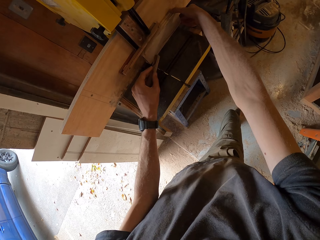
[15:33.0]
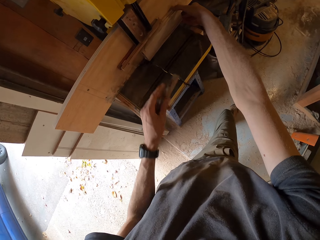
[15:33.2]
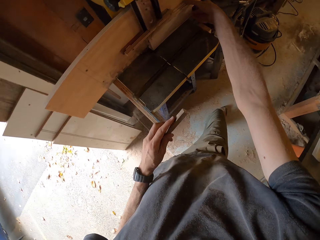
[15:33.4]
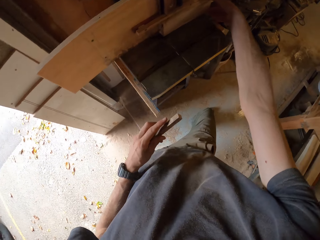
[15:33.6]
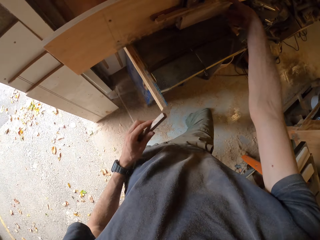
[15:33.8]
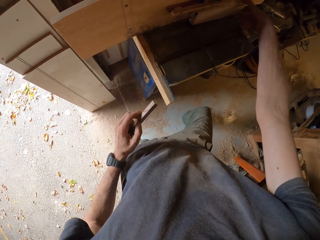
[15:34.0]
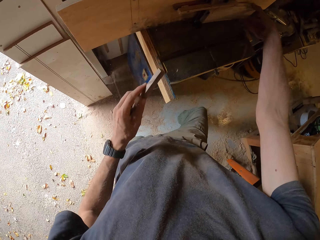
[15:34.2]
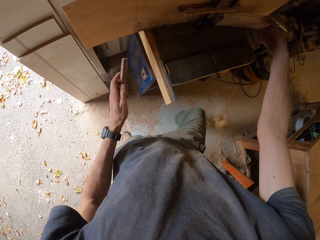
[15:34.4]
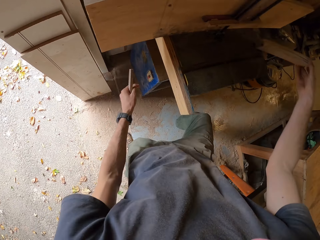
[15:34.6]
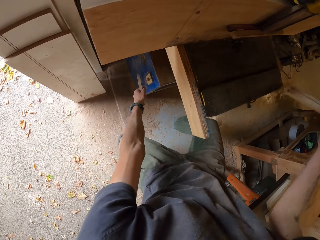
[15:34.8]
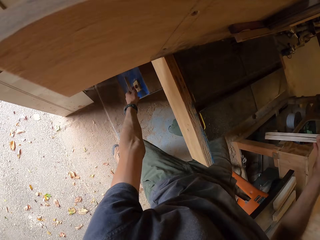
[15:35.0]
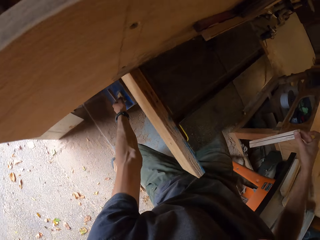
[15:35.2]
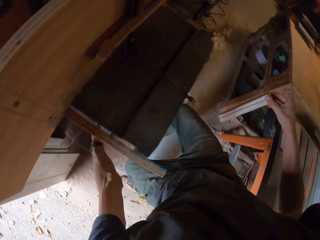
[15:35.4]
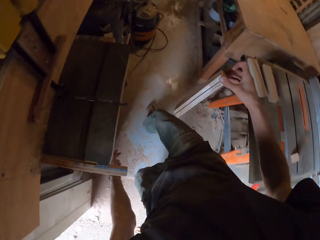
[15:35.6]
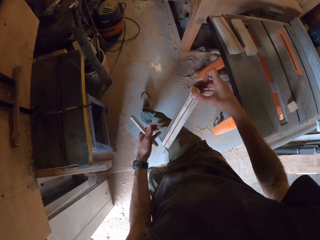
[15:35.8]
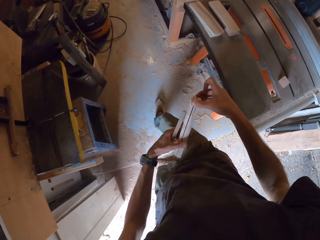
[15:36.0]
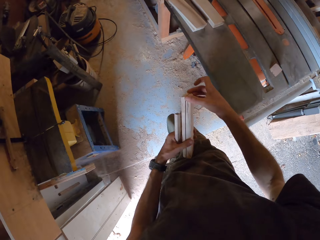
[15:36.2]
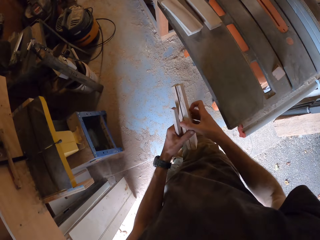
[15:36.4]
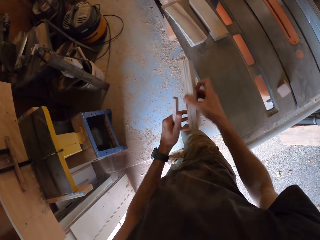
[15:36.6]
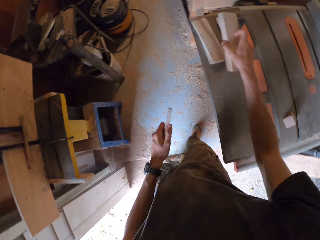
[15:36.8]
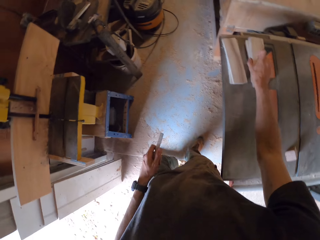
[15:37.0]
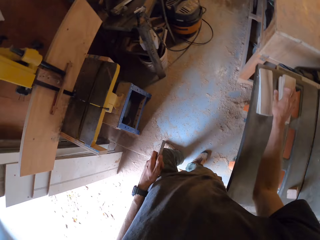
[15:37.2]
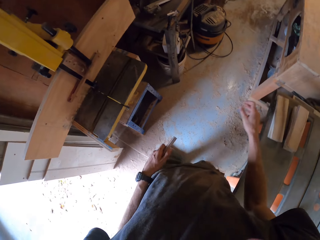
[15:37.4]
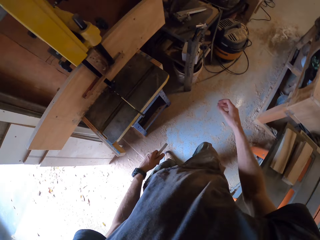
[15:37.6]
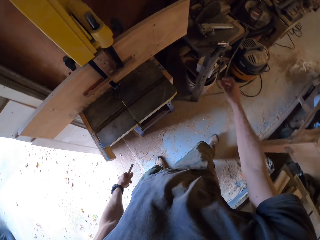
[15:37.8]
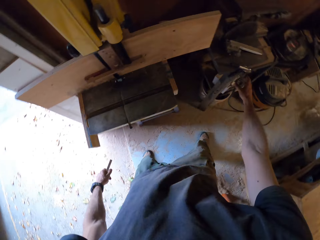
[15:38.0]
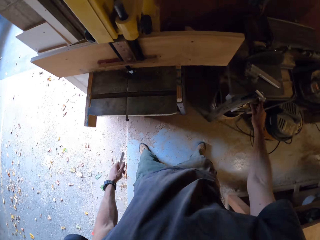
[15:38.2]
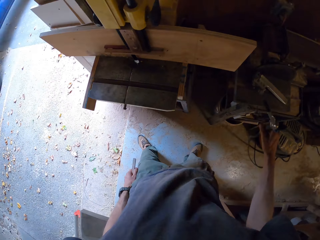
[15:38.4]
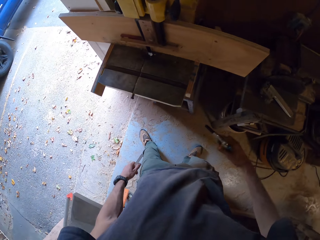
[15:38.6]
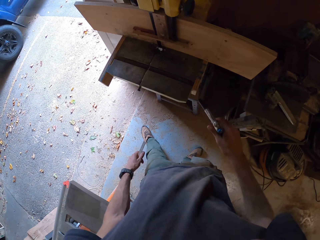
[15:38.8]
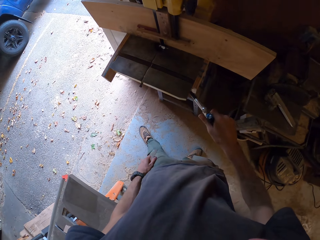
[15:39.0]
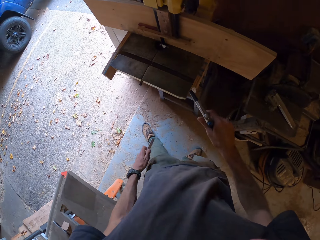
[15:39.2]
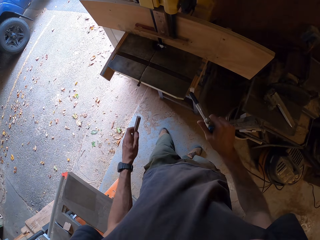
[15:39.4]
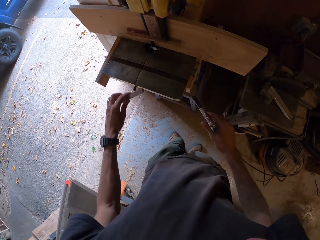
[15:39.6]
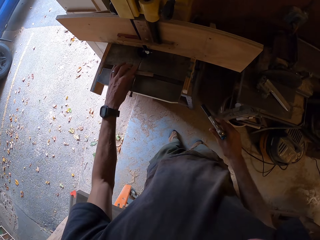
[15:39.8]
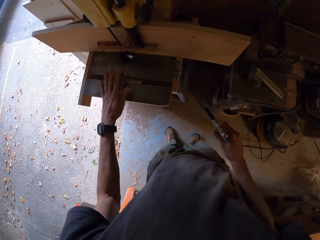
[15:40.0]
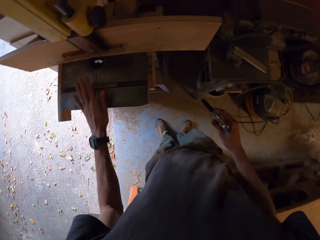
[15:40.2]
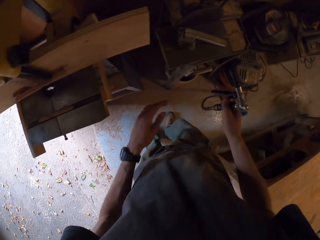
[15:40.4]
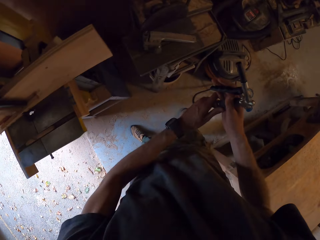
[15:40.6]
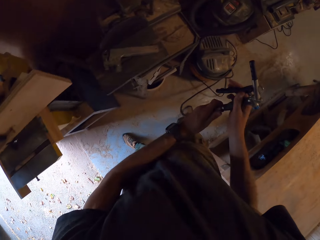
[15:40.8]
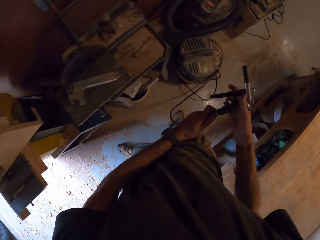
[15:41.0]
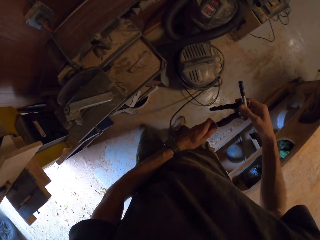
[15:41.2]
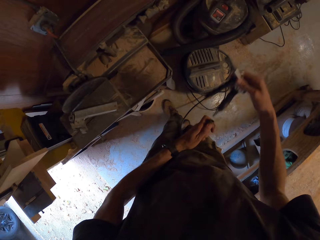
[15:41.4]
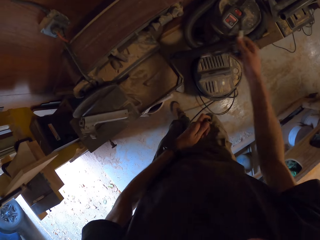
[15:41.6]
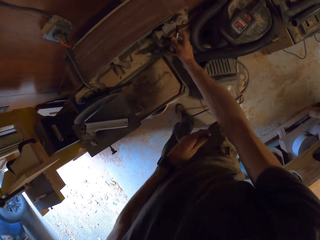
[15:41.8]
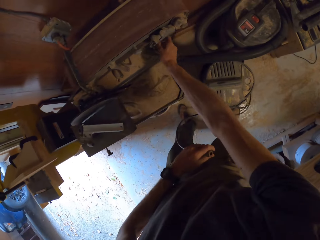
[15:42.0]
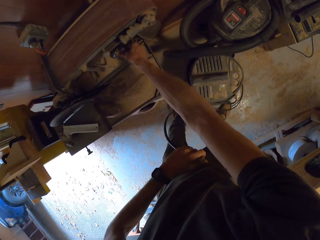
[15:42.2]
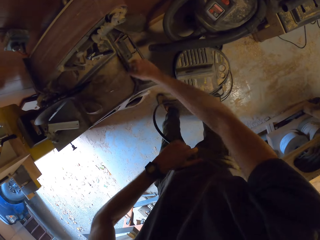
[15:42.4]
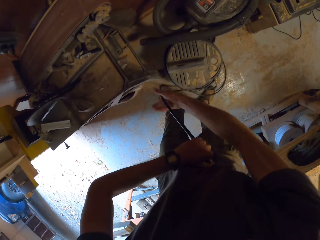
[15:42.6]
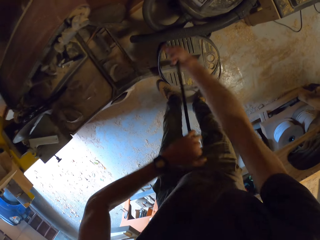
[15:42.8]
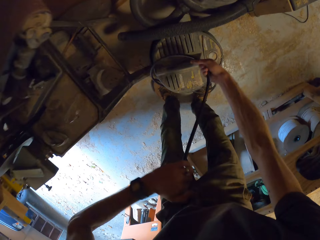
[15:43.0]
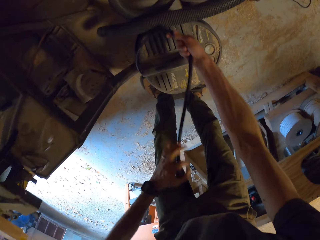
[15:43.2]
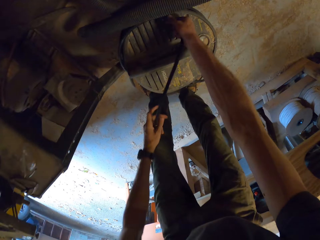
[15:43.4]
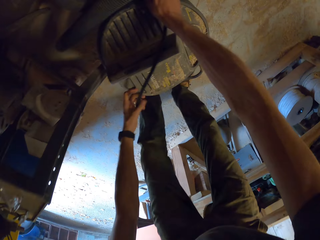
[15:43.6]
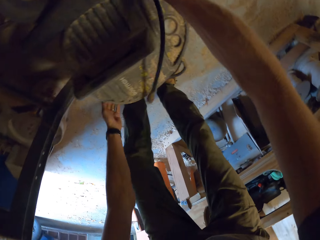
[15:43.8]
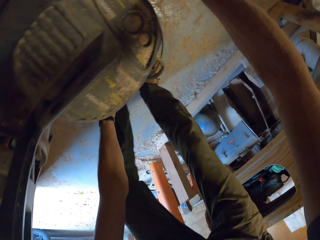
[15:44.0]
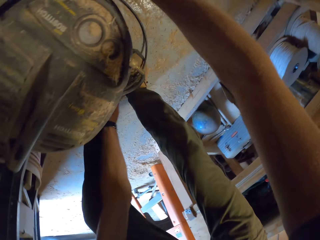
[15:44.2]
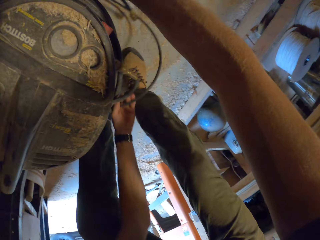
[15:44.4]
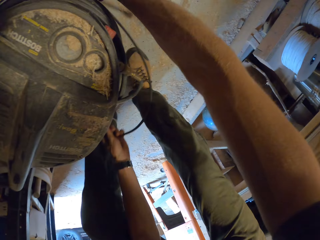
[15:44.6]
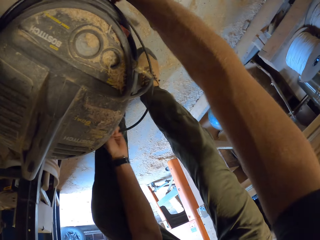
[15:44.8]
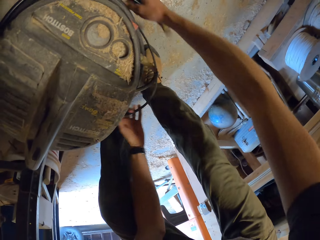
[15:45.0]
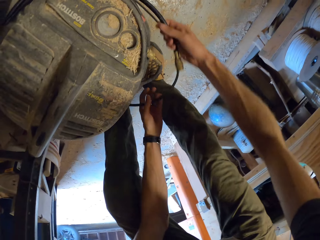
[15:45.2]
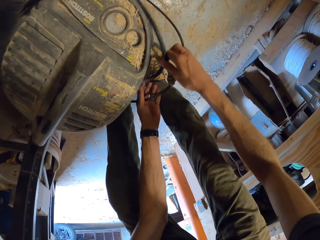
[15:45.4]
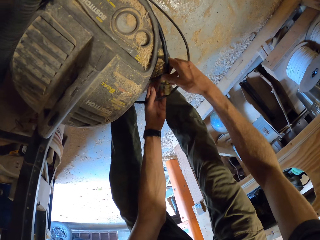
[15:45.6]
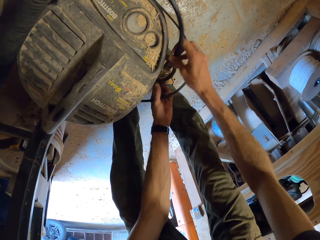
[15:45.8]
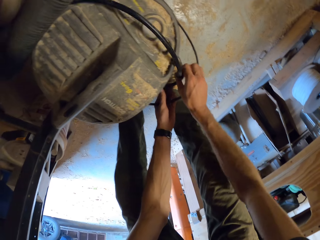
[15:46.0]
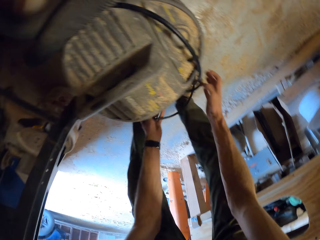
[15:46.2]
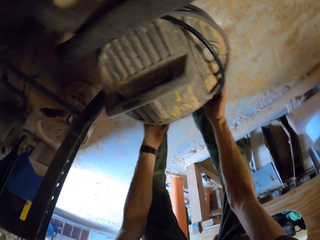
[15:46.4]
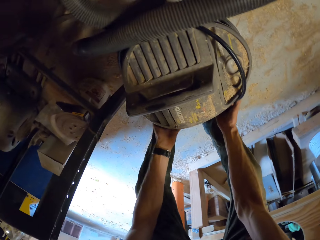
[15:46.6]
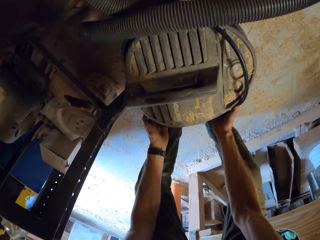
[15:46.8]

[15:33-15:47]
The camera wearer presses the switch of the band saw with his left hand. He turns off the machine. He drops the planks on the table saw. He picks up the vacuum air gun with his right hand. He blows the band saw's table with the vacuum air gun. He drops the small wood on the band saw. He detaches the vacuum air gun from its hose. He drops the vacuum air gun on a drawer. He reels the hose around the vacuum machine. He ties the pipe to a bucket.

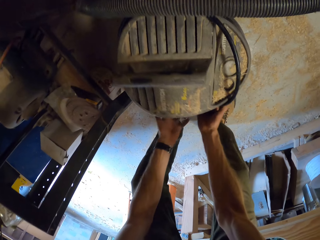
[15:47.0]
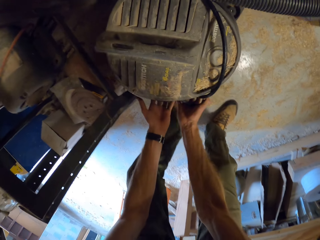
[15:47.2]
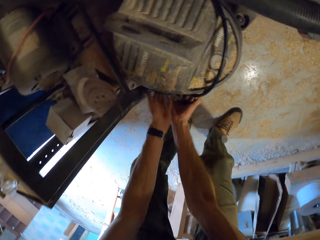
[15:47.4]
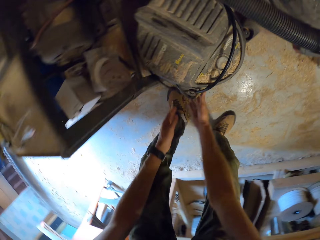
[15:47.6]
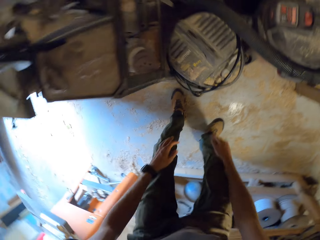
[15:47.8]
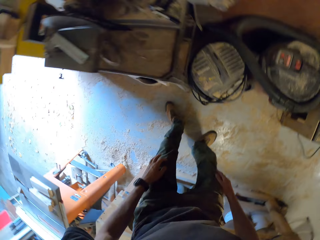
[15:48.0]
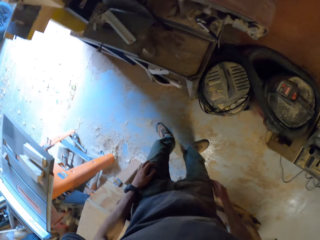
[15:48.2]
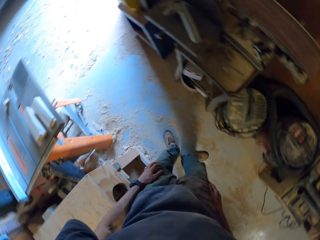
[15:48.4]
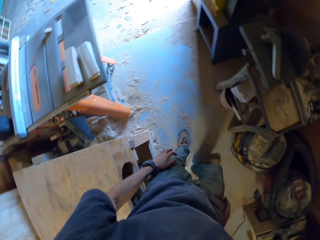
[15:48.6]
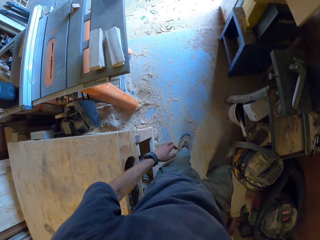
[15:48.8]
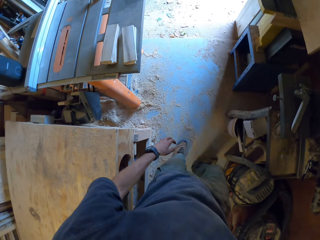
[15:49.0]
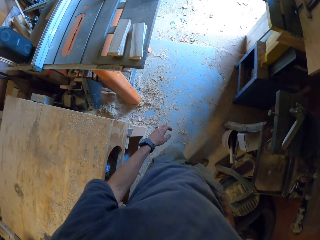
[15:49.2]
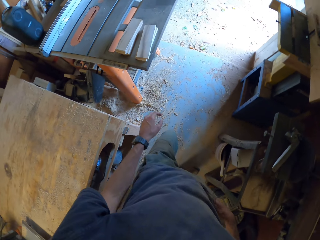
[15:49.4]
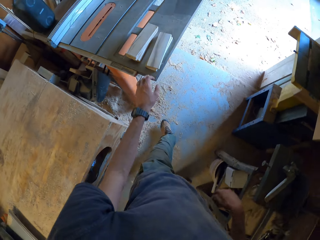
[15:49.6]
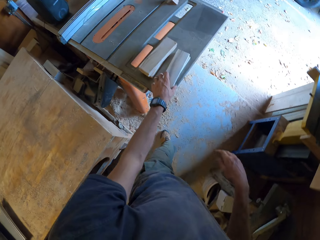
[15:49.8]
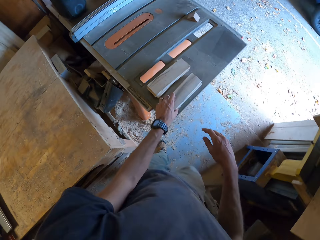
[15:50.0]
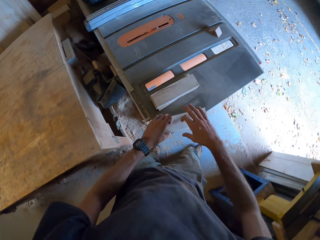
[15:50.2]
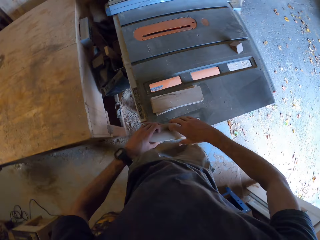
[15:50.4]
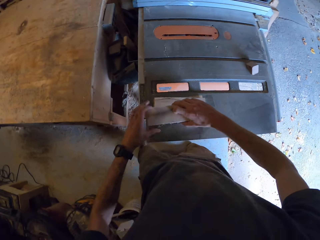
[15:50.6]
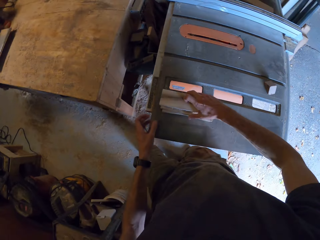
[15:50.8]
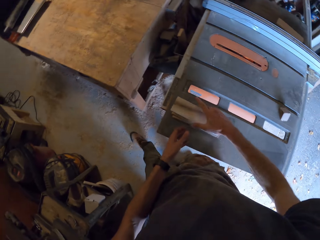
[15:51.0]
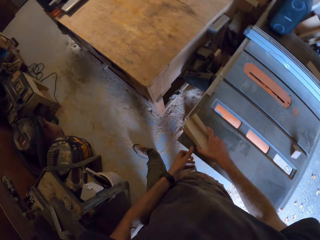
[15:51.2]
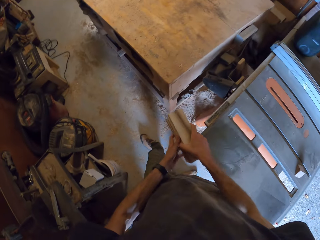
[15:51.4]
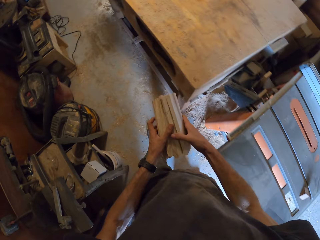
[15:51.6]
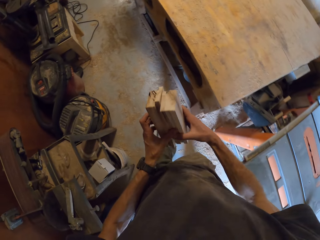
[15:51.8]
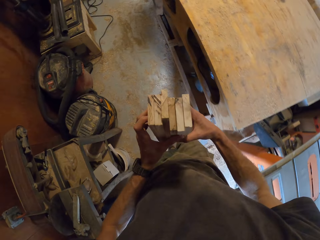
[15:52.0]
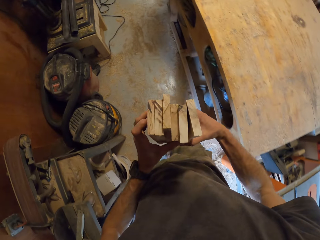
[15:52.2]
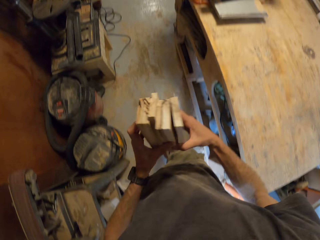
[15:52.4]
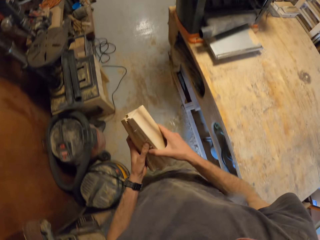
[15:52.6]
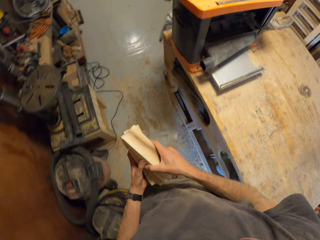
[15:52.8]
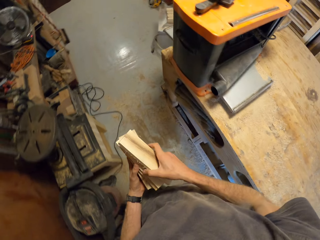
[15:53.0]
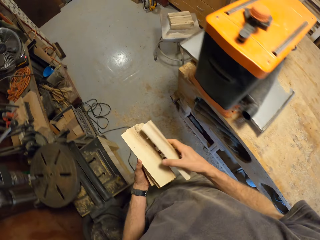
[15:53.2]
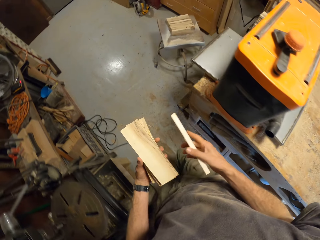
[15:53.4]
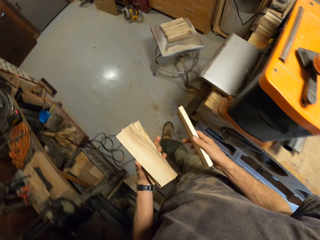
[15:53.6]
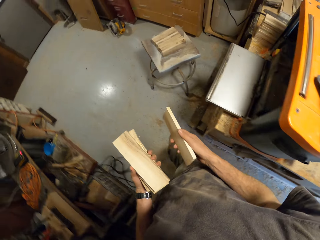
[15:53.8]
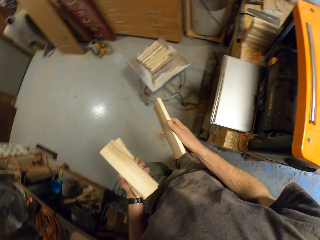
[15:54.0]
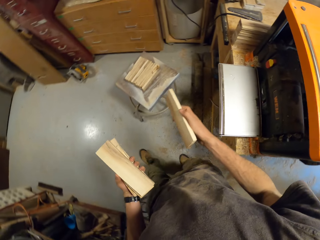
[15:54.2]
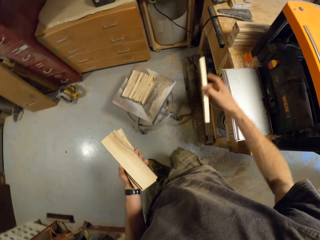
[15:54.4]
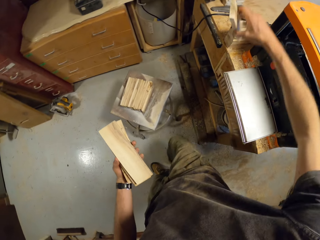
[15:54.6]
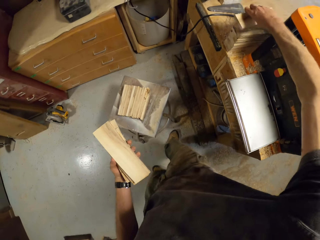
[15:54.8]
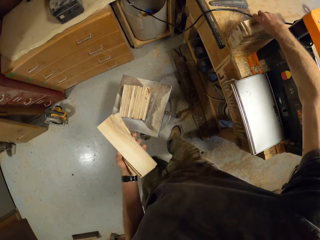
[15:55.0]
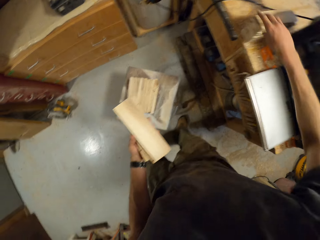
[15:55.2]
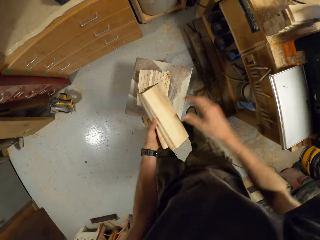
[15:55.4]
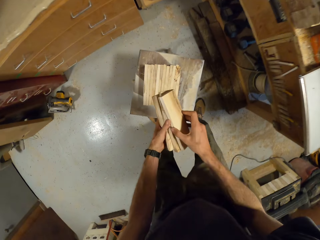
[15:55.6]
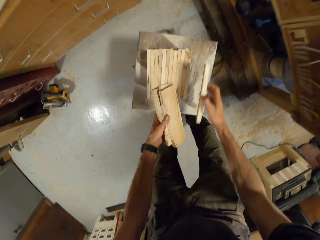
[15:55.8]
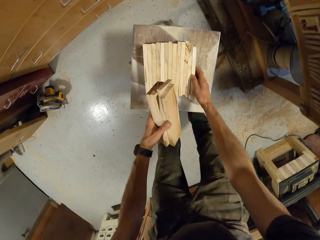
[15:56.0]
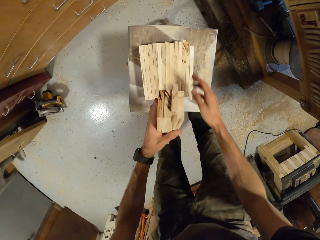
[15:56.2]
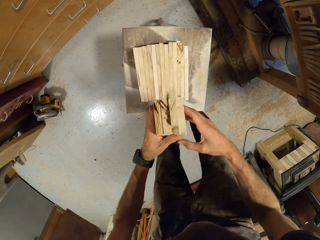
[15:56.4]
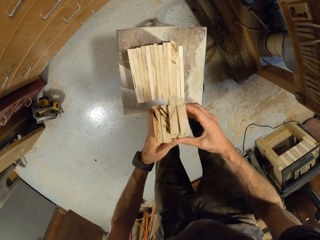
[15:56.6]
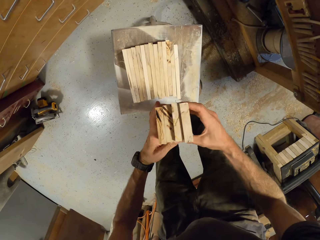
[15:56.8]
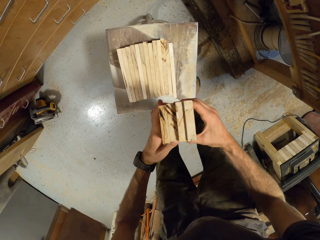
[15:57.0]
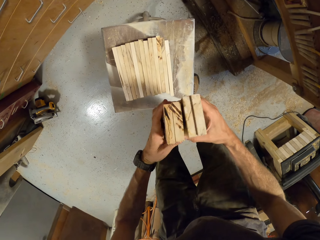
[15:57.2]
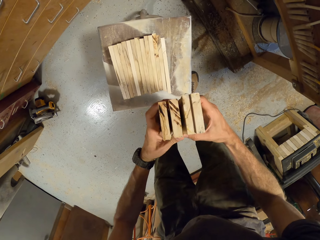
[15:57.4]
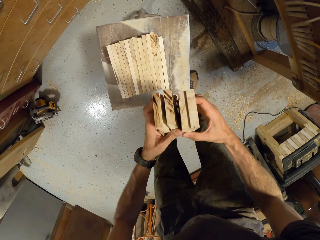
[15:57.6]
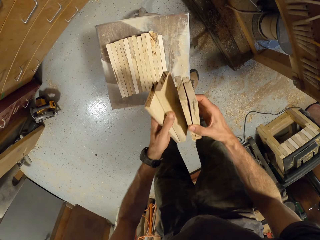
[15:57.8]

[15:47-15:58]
The camera wearer pushes the bucket on the floor. He moves the vacuum towards a work table with his hands. He gathers the planks on the table saw with his hands. He lifts the planks from the table saw with his hands. He walks around. He drops a plank on some stack of planks on the work table. He places the plank in his hands with the planks on a stool.
